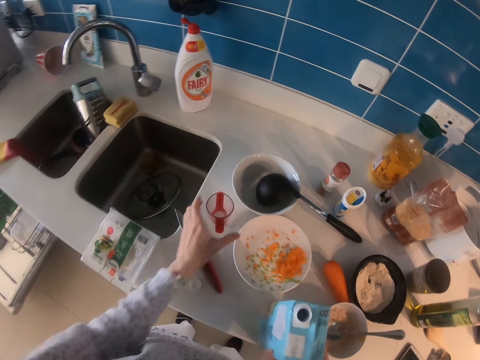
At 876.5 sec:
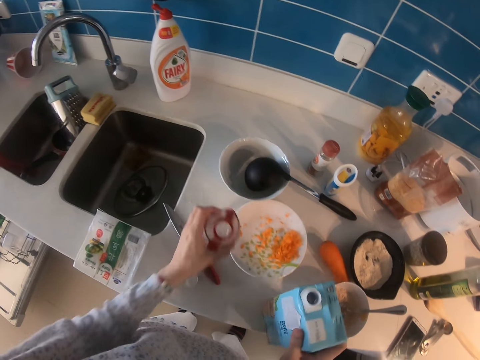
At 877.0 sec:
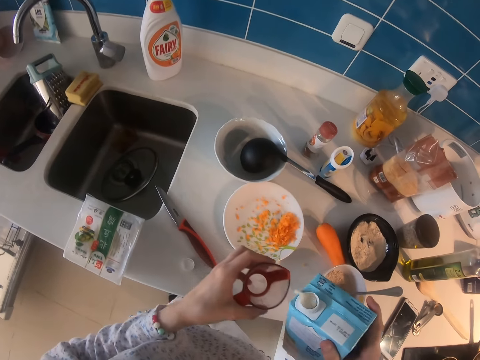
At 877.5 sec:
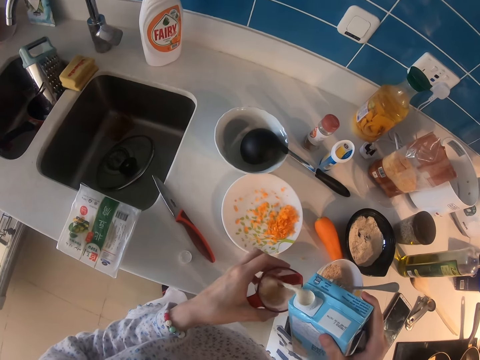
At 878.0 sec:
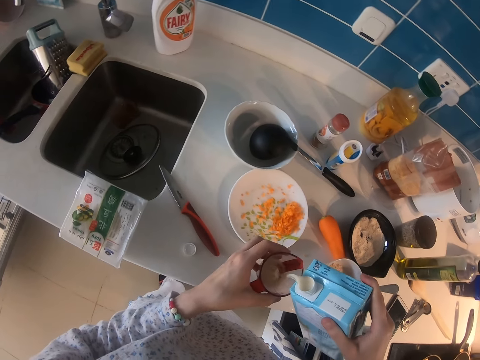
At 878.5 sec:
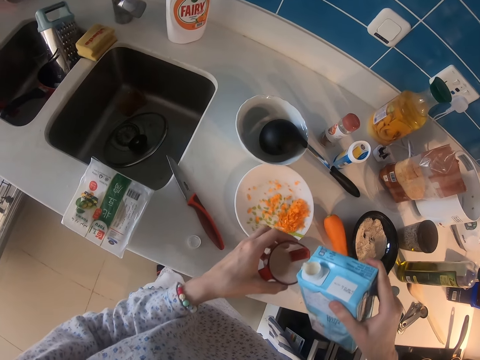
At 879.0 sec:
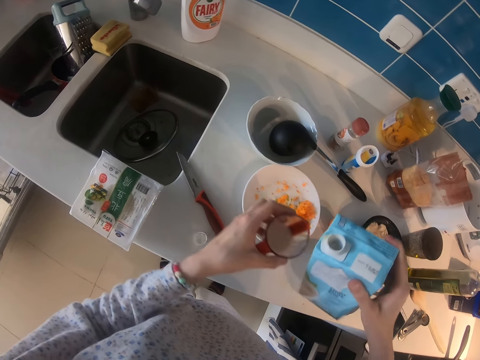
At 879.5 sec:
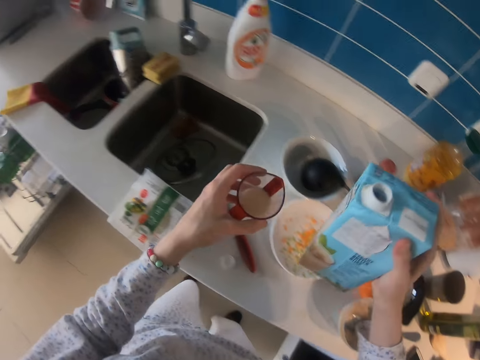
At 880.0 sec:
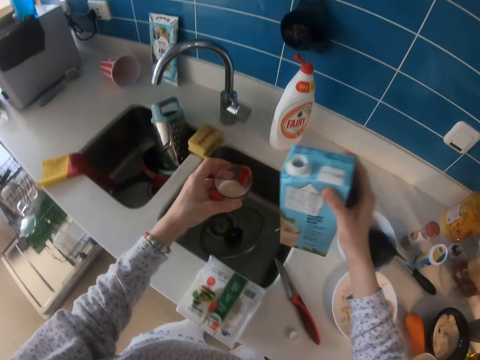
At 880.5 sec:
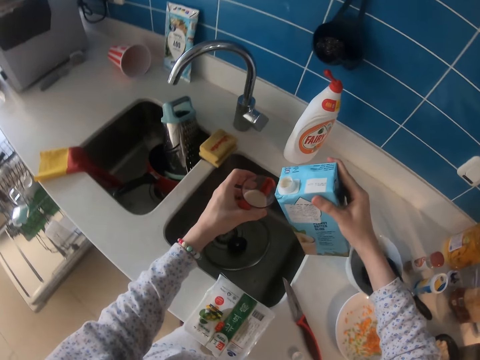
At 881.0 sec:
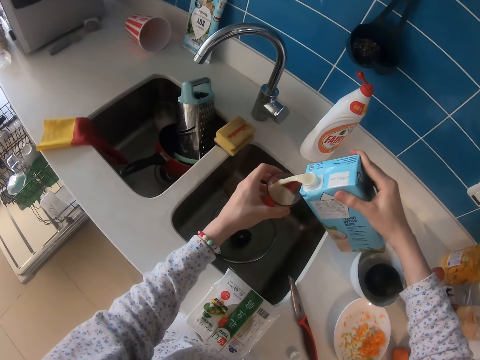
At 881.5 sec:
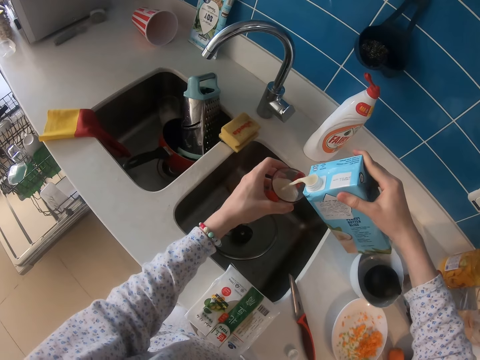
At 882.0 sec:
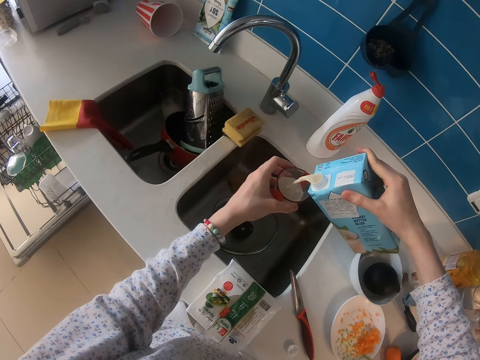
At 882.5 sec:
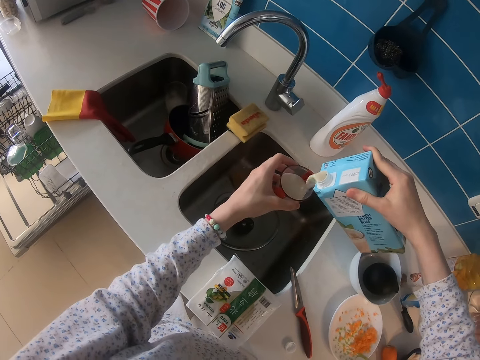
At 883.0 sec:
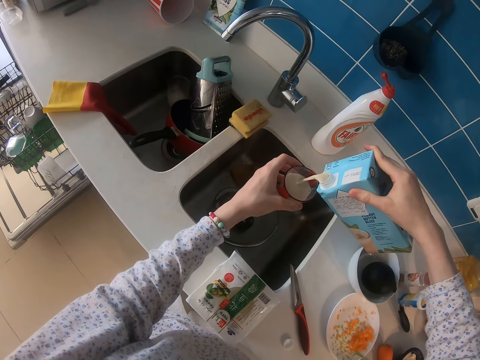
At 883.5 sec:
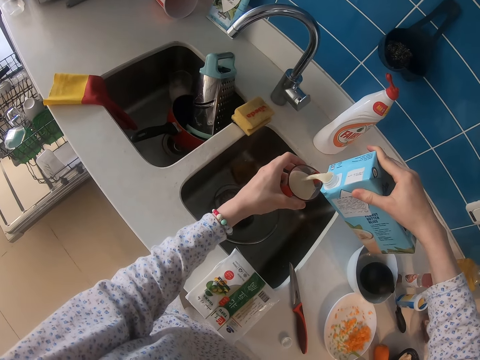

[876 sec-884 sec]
The camera wearer picks up a measuring cup. They pour milk in the measuring cup. They pour milk in the measuring cup again.

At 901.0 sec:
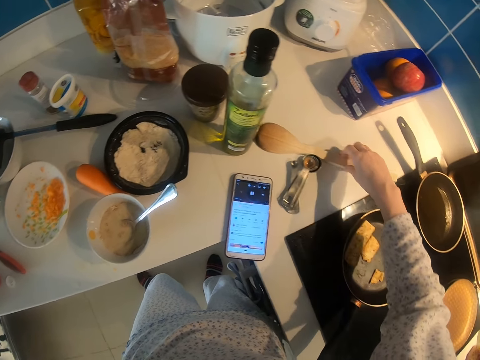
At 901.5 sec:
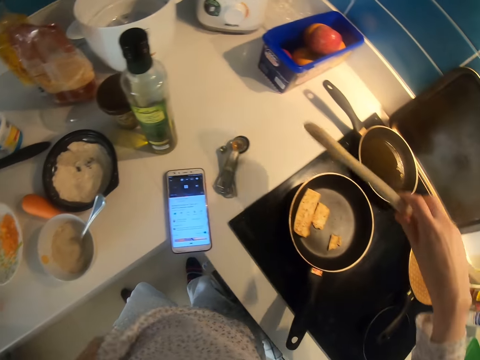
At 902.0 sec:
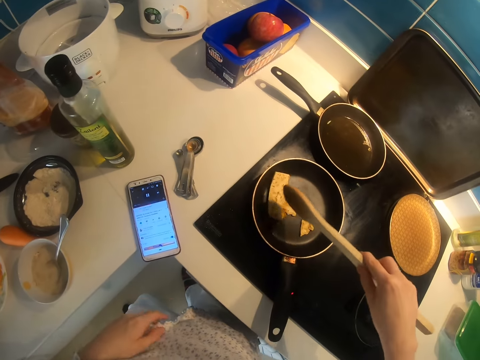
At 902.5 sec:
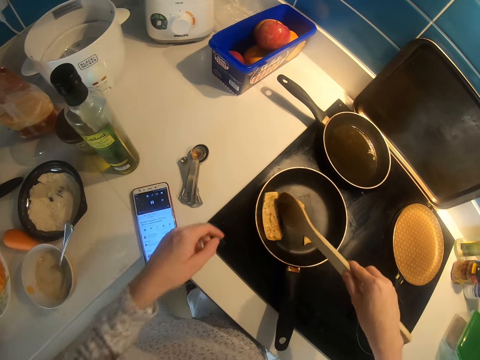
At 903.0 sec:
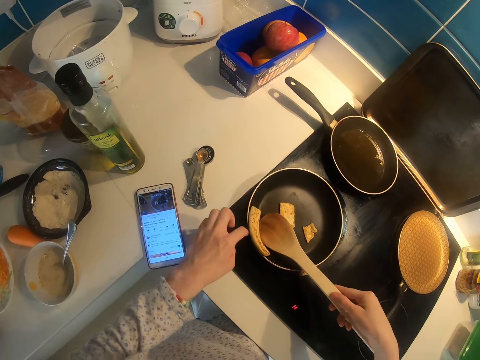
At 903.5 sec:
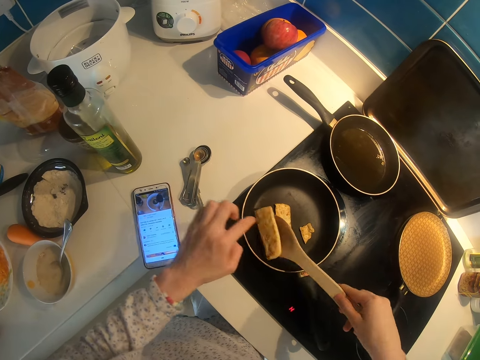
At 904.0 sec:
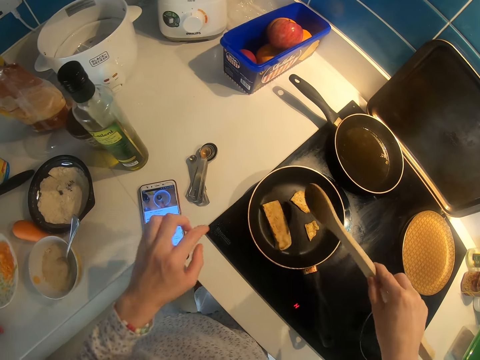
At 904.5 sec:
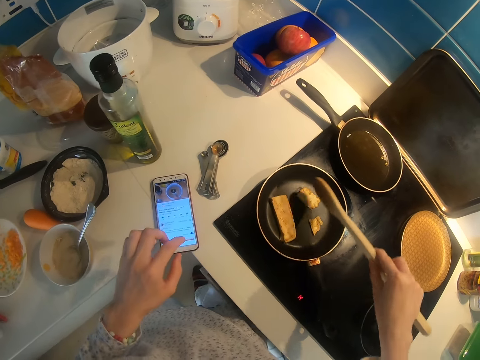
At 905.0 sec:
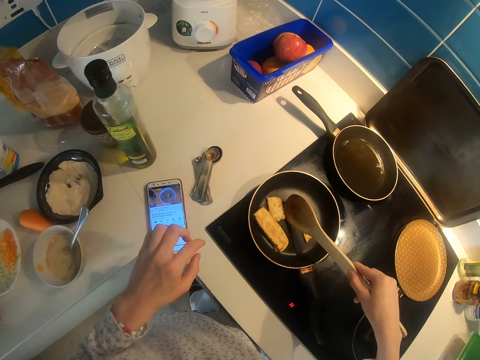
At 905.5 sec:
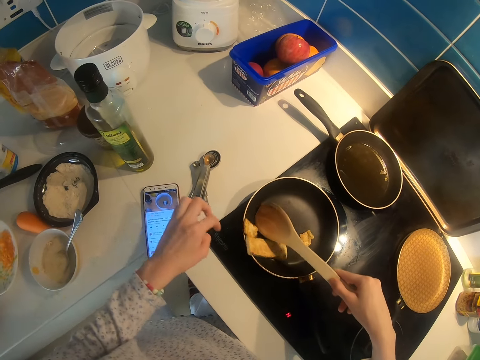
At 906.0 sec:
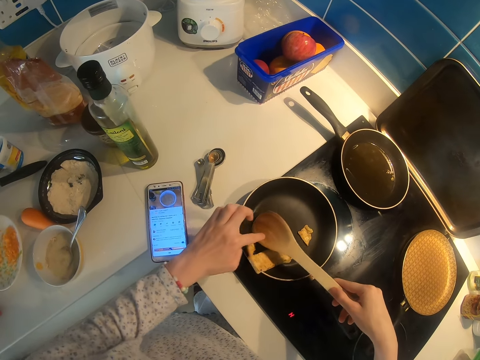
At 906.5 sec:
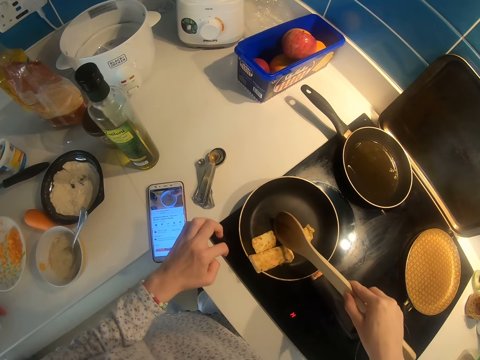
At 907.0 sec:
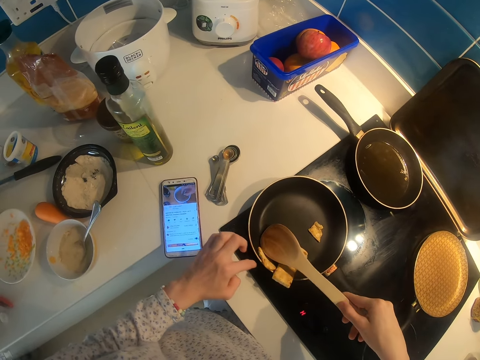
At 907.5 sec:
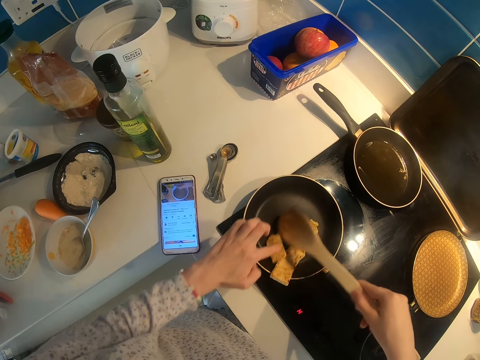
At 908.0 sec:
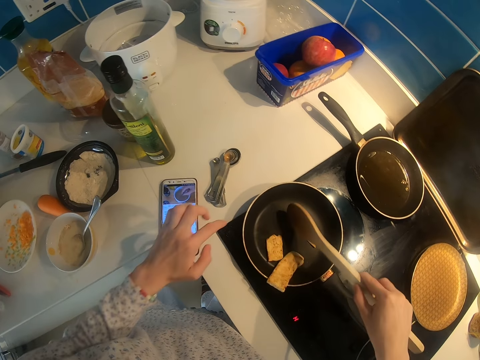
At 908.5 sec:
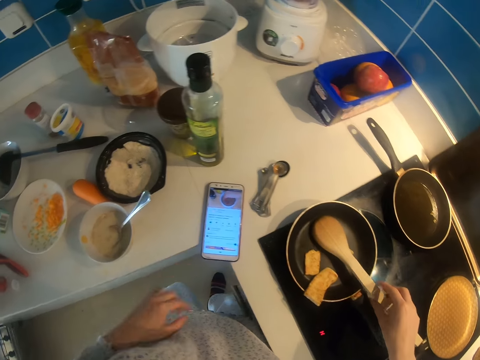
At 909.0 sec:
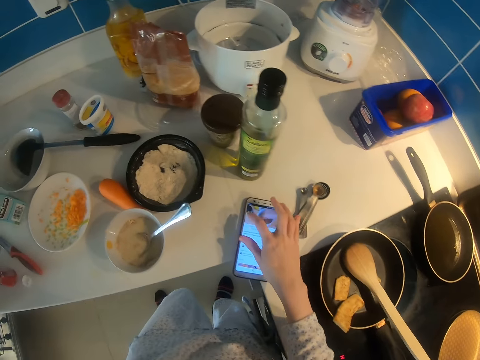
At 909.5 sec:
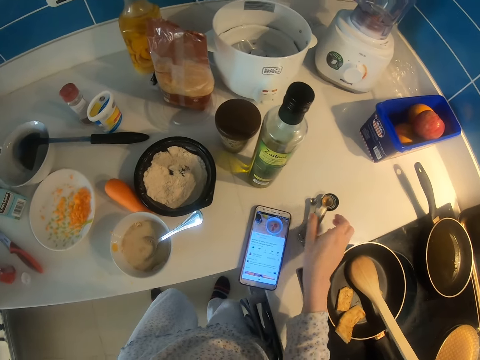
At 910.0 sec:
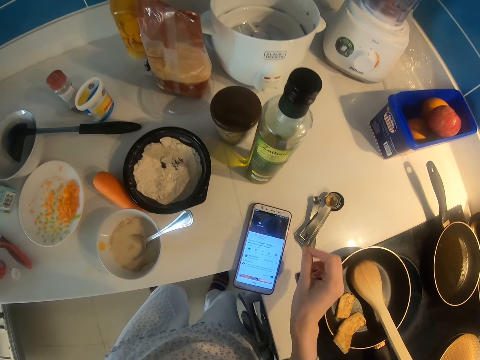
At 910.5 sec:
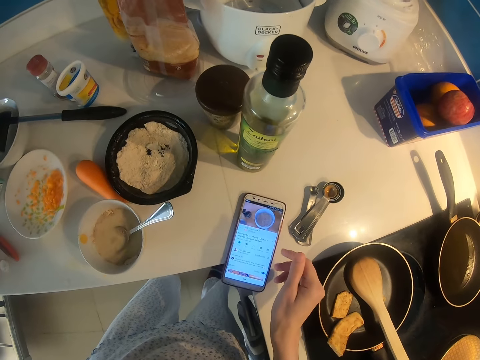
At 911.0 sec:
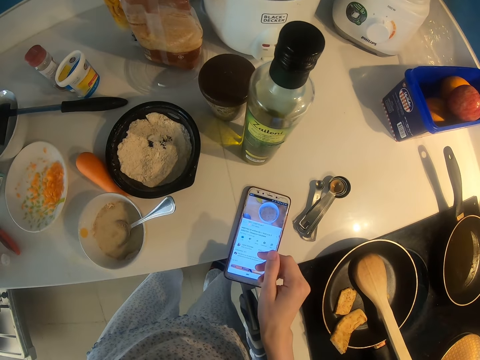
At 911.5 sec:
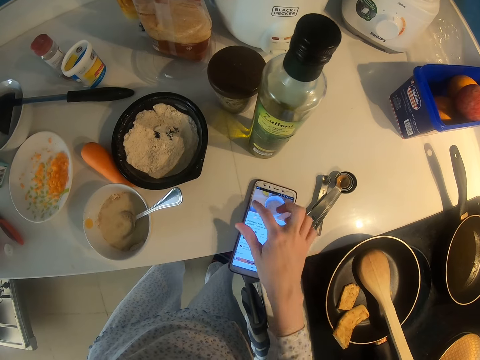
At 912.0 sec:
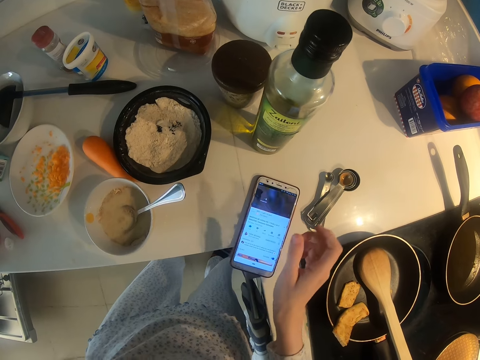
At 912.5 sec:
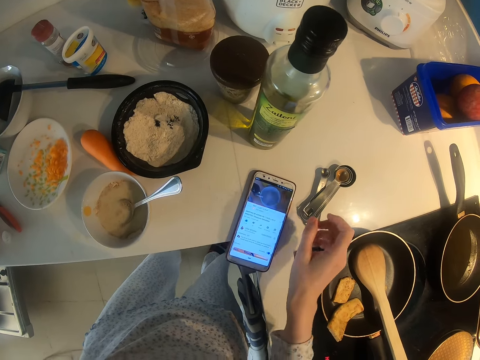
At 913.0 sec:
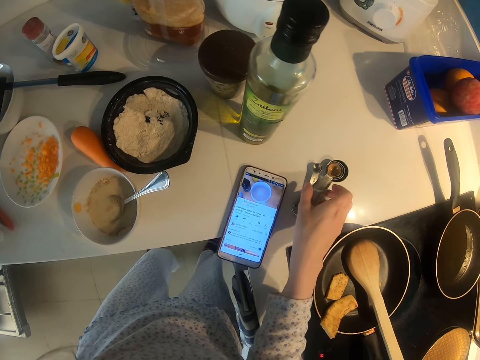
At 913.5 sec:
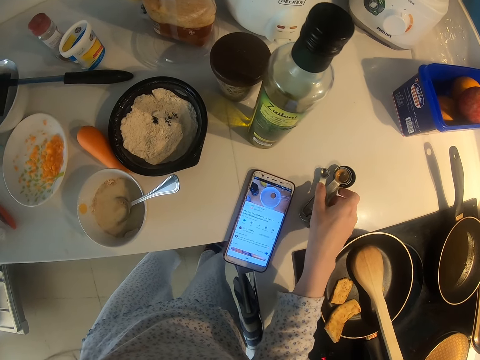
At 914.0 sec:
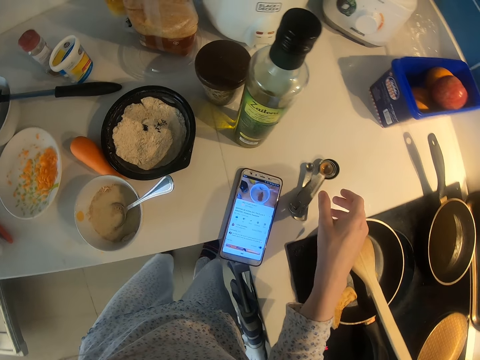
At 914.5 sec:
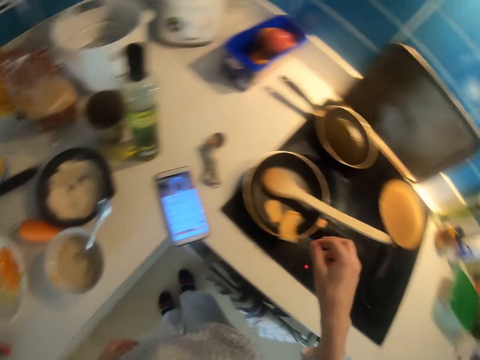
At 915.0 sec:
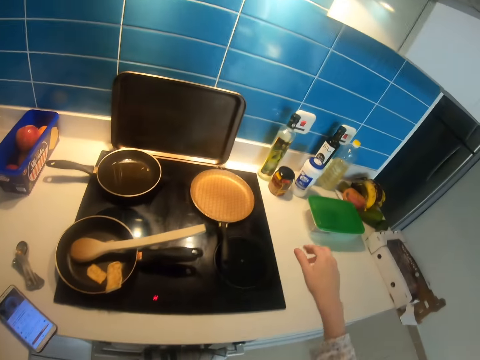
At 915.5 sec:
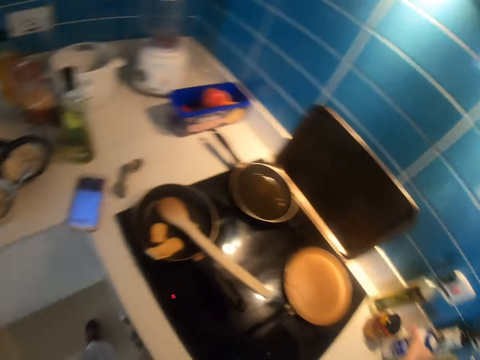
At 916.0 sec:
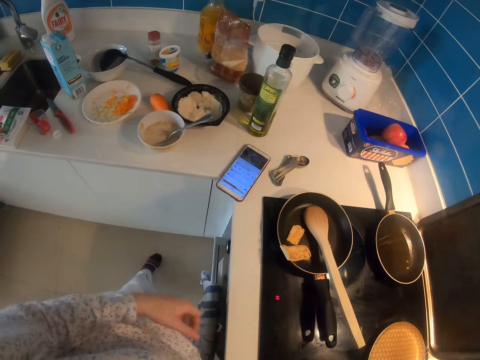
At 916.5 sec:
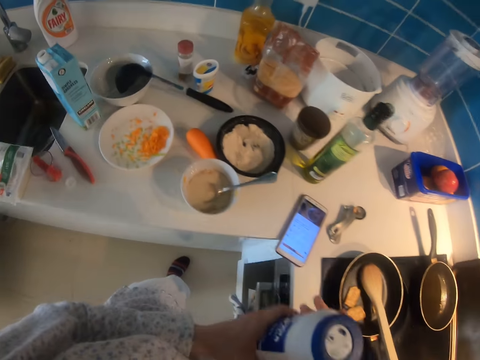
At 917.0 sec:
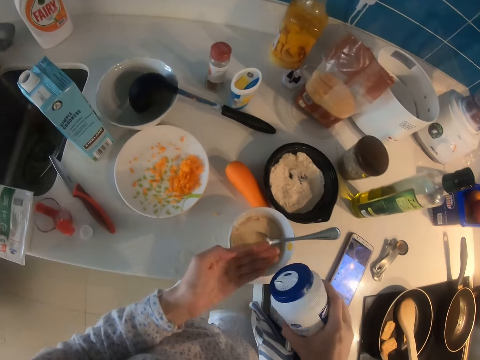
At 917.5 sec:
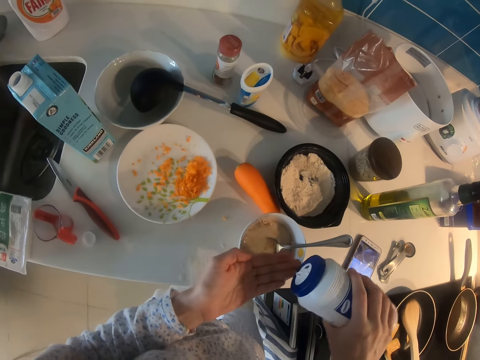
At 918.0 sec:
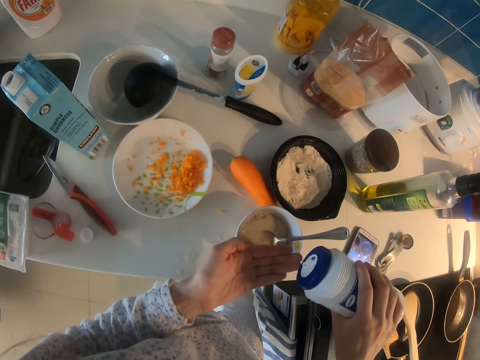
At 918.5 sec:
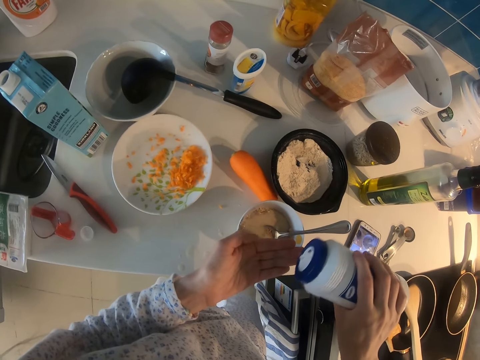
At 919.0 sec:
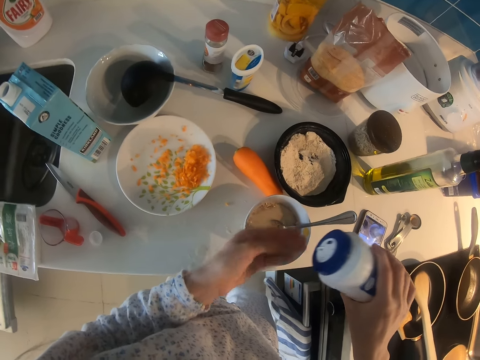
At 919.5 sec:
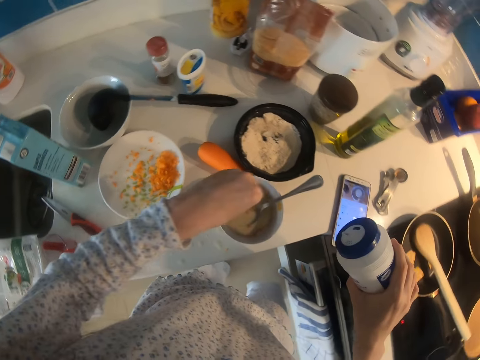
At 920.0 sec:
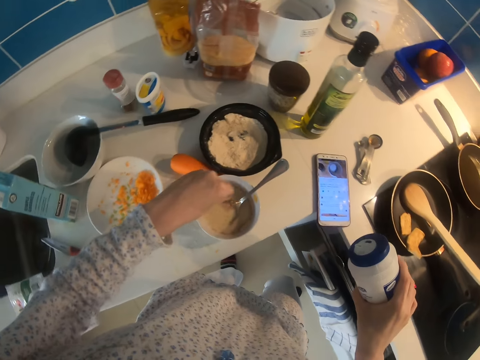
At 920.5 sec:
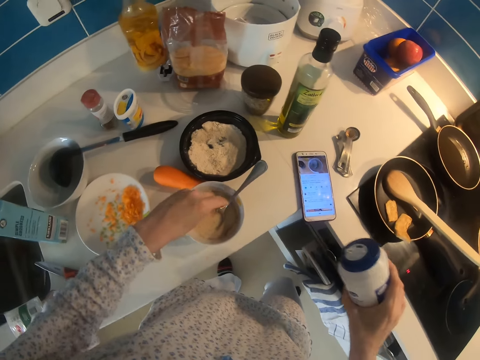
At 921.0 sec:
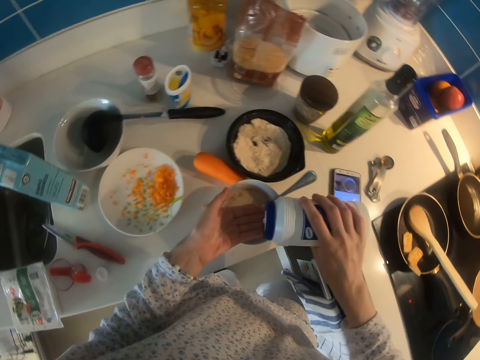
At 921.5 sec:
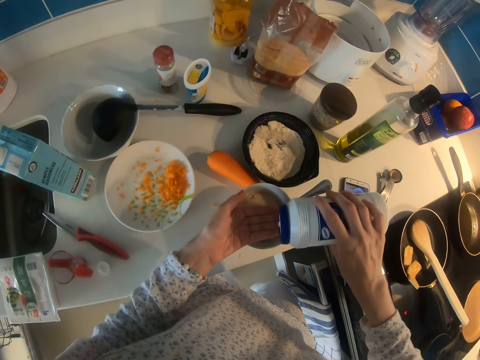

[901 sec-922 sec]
The camera wearer presses a phone. He picks up a wooden spoon. He turns food with the spoon. He turns the food with the spoon again. He puts the spoon in a pan. He uses the phone. He uses the phone again. He picks up a container. He pours something in his hand. He adds salt in the bowl.
